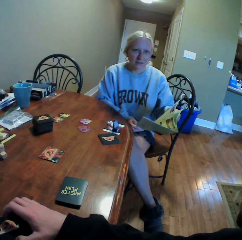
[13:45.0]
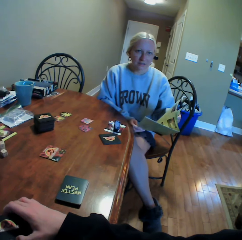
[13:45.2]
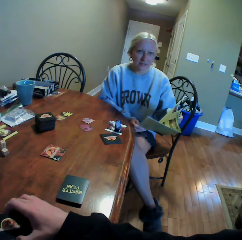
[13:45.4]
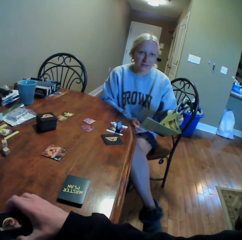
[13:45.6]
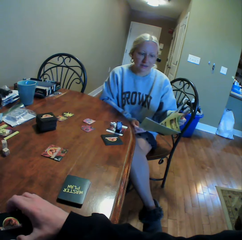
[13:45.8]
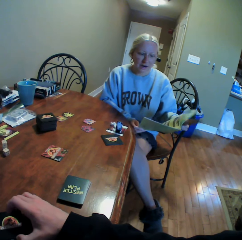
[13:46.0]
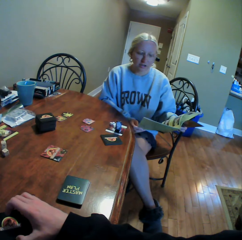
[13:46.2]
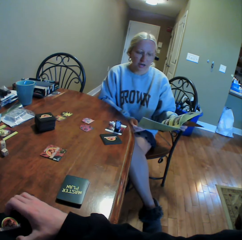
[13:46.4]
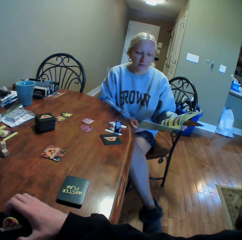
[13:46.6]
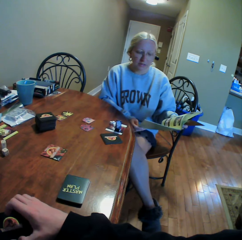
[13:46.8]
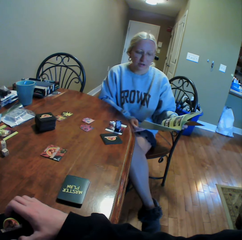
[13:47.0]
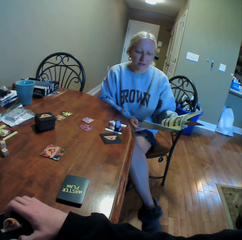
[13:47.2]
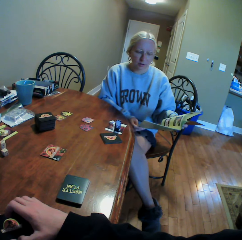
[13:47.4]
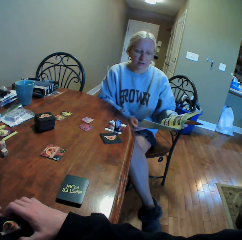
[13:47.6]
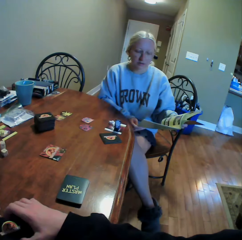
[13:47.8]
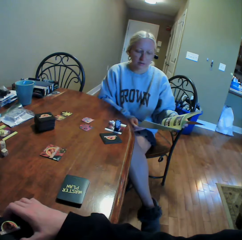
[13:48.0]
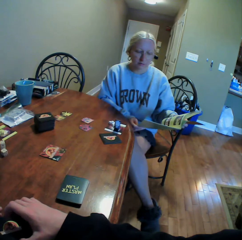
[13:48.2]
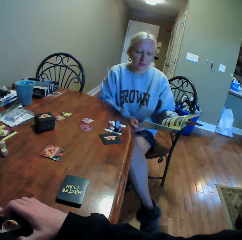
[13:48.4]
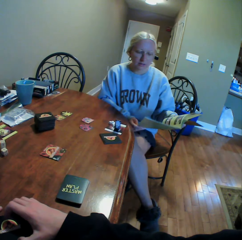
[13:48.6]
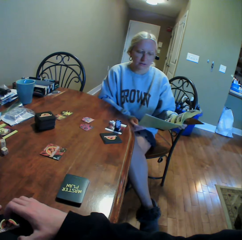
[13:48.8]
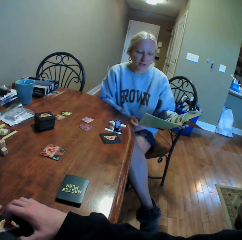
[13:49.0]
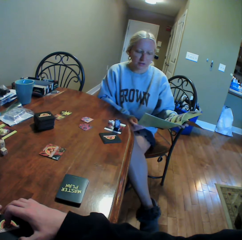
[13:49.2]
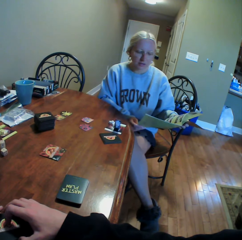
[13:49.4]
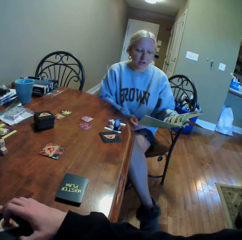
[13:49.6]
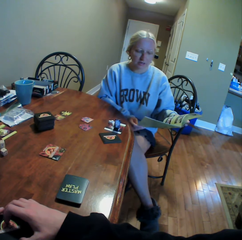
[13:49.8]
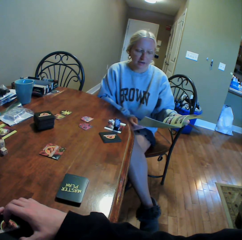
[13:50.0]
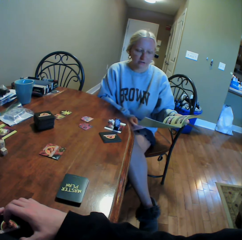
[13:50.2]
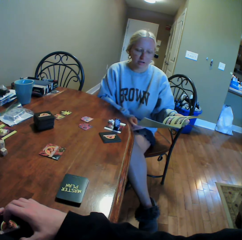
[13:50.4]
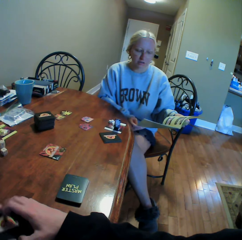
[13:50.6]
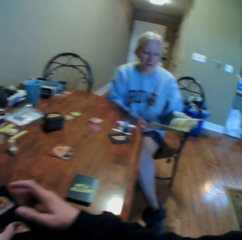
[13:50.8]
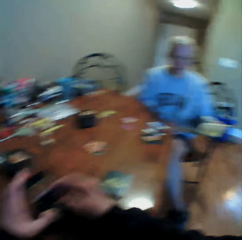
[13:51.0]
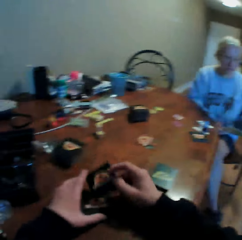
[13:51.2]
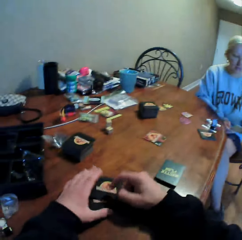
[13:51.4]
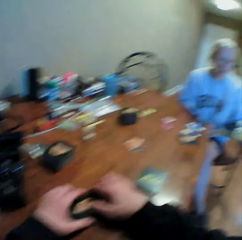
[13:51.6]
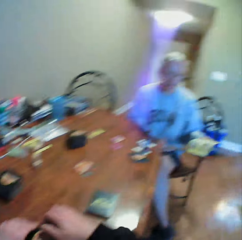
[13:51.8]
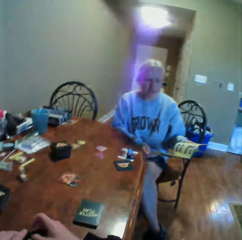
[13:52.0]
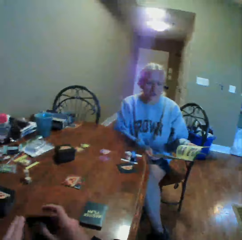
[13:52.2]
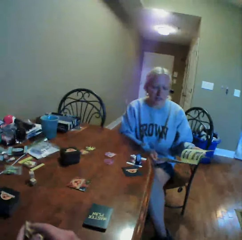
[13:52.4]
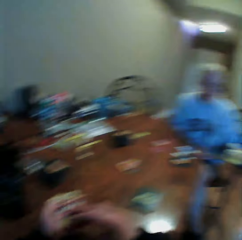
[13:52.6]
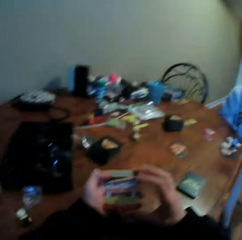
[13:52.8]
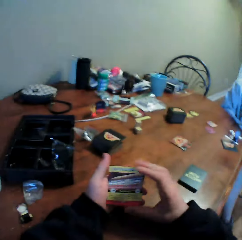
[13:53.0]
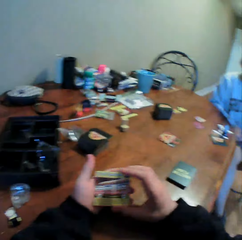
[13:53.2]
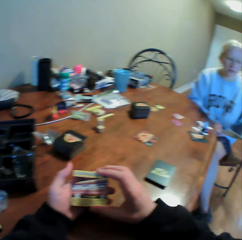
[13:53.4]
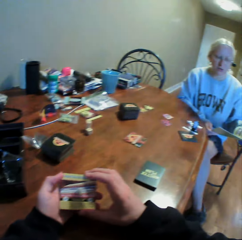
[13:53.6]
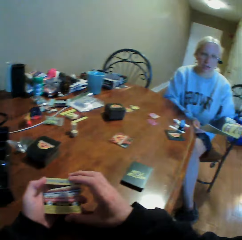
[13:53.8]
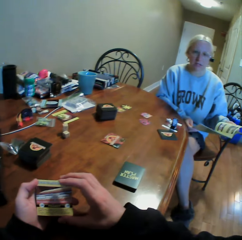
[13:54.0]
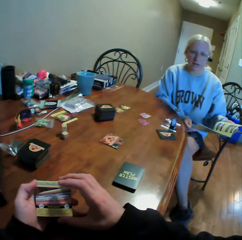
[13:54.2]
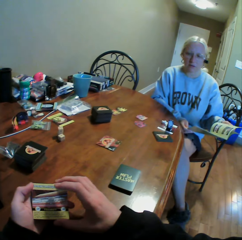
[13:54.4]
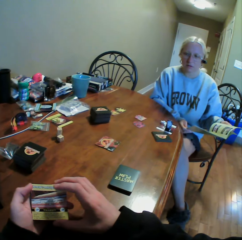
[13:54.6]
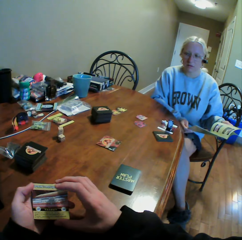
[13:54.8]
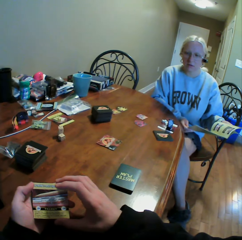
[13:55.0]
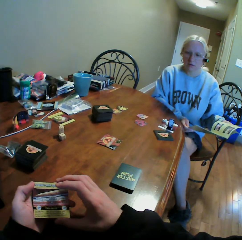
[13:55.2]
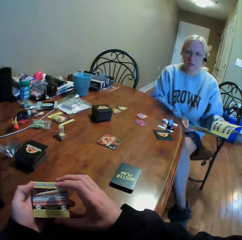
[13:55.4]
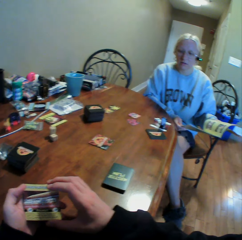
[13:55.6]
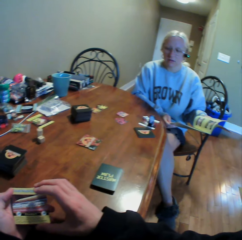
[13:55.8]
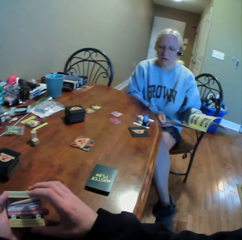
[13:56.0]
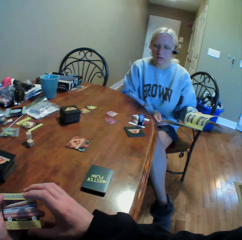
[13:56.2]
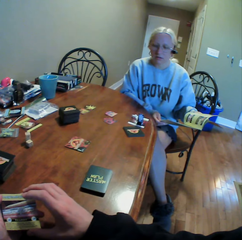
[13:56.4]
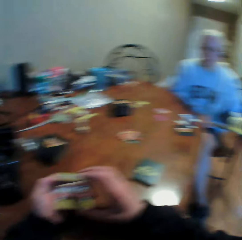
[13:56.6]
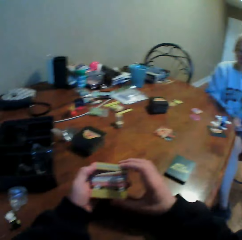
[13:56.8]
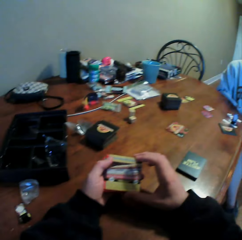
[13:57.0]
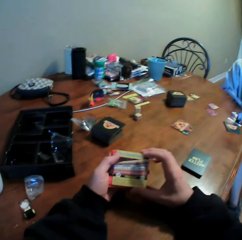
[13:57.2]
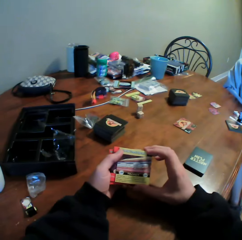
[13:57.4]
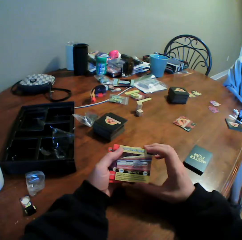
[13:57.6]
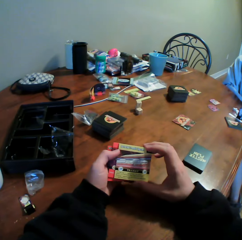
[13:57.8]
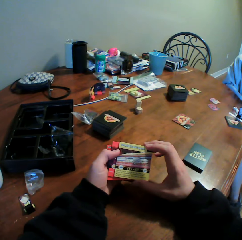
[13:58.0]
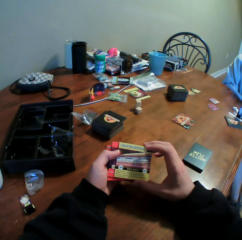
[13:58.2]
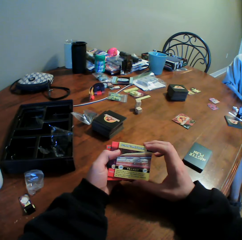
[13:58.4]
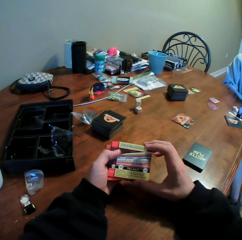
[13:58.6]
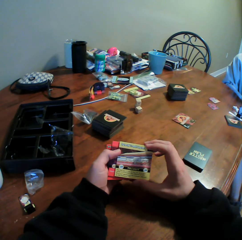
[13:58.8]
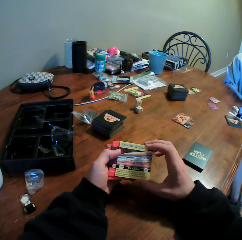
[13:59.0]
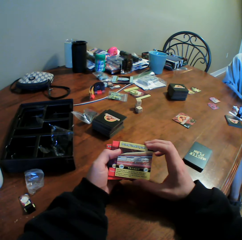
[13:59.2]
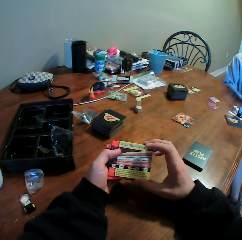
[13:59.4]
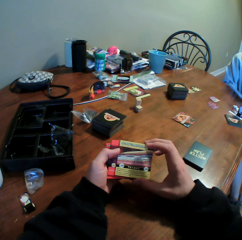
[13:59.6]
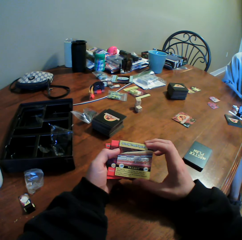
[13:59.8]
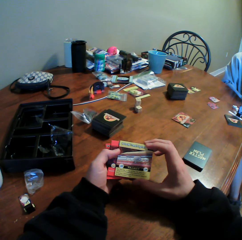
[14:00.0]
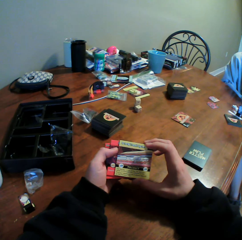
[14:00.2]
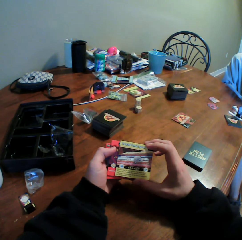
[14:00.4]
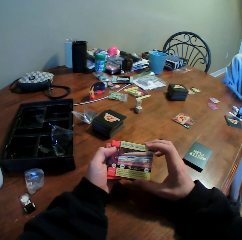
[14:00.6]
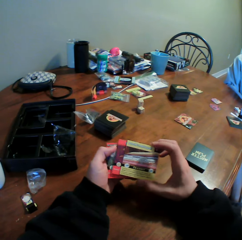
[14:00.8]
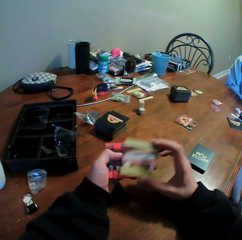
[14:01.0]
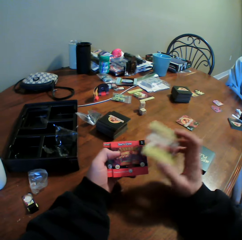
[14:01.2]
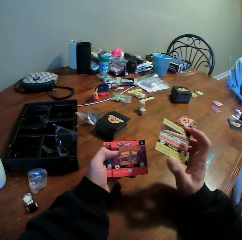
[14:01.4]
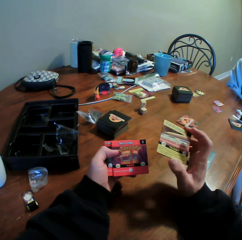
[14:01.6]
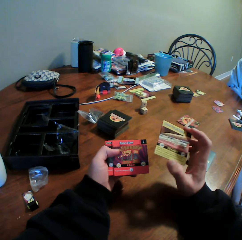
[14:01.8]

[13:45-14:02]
The camera wearer looks around the table. He moves the cards in his hands. He holds the cards. He stares at a person. He stares at the cards in his hands.

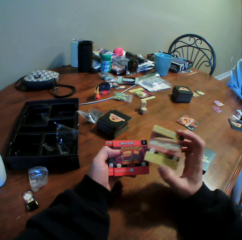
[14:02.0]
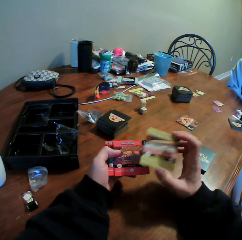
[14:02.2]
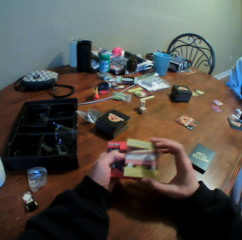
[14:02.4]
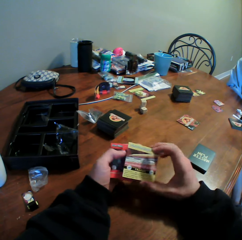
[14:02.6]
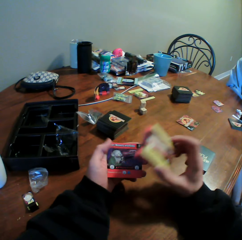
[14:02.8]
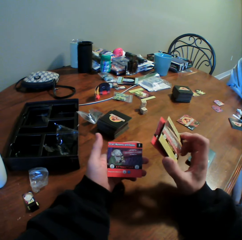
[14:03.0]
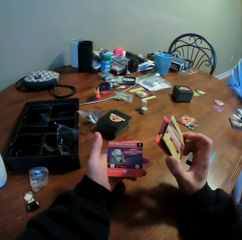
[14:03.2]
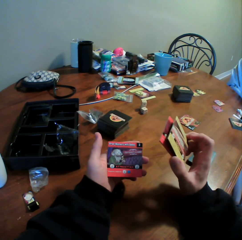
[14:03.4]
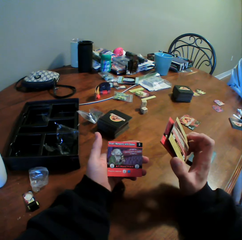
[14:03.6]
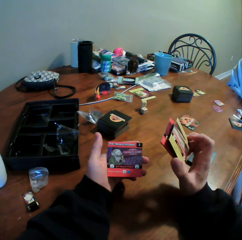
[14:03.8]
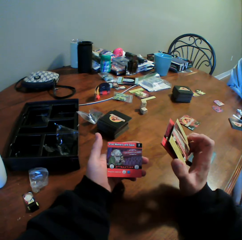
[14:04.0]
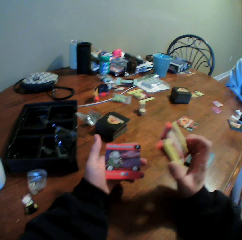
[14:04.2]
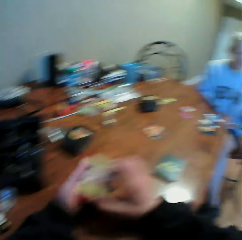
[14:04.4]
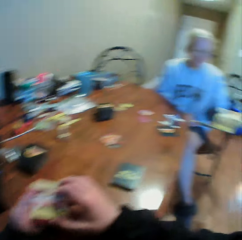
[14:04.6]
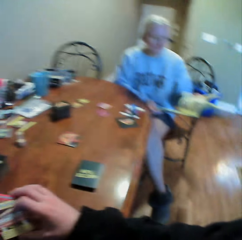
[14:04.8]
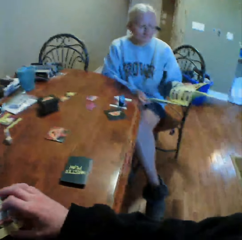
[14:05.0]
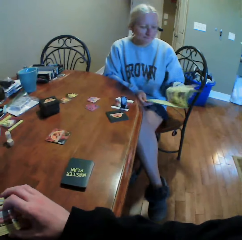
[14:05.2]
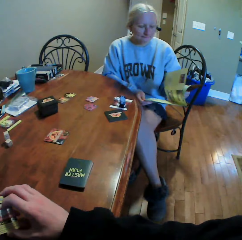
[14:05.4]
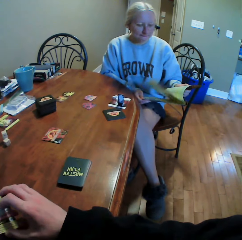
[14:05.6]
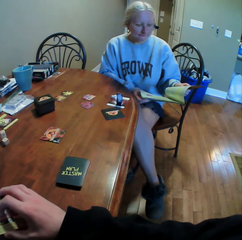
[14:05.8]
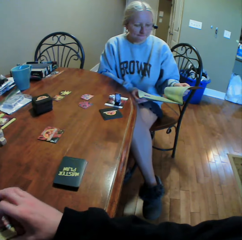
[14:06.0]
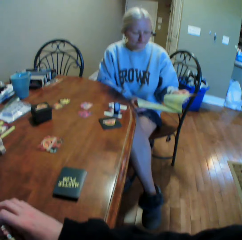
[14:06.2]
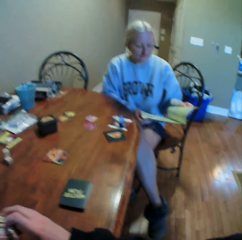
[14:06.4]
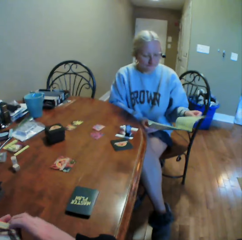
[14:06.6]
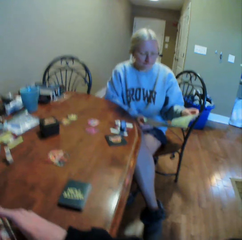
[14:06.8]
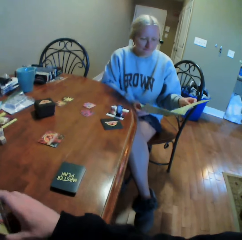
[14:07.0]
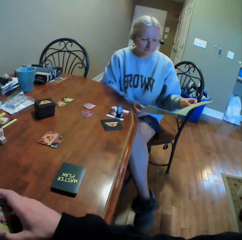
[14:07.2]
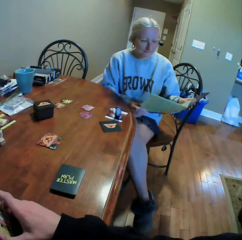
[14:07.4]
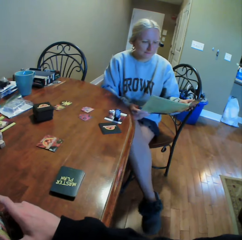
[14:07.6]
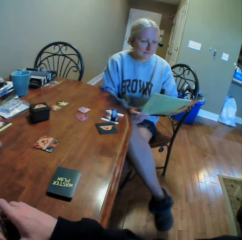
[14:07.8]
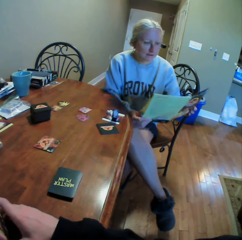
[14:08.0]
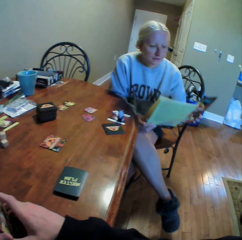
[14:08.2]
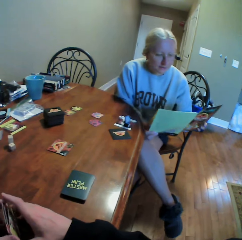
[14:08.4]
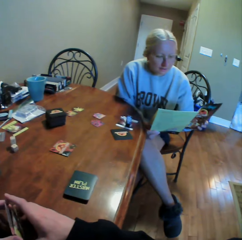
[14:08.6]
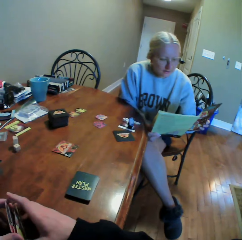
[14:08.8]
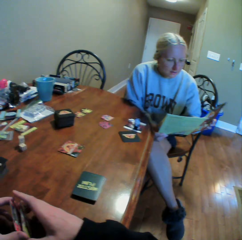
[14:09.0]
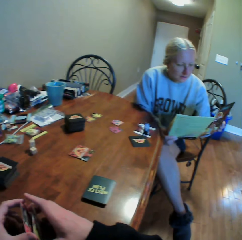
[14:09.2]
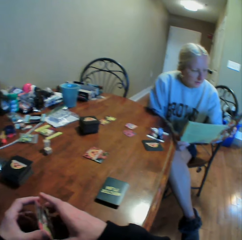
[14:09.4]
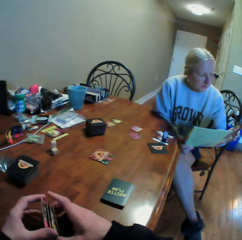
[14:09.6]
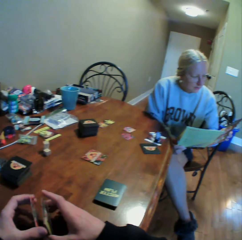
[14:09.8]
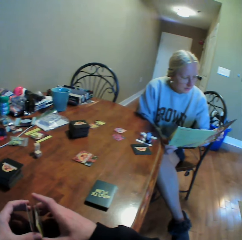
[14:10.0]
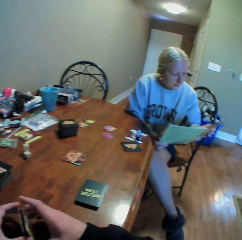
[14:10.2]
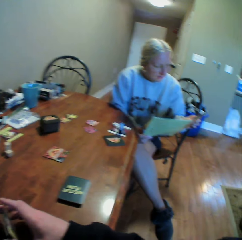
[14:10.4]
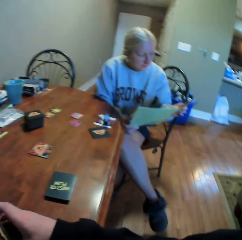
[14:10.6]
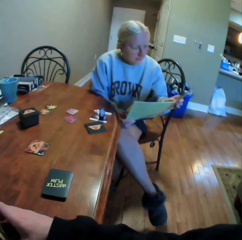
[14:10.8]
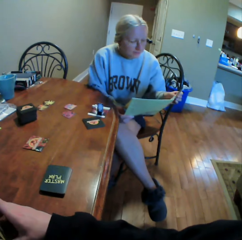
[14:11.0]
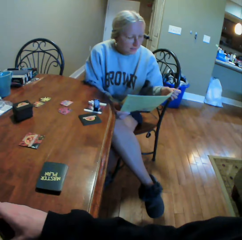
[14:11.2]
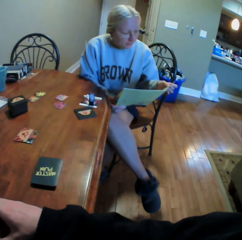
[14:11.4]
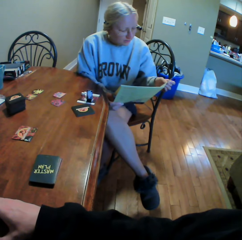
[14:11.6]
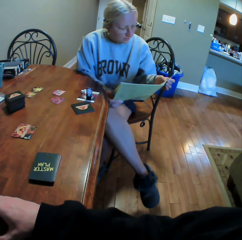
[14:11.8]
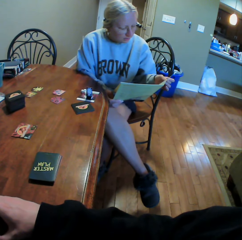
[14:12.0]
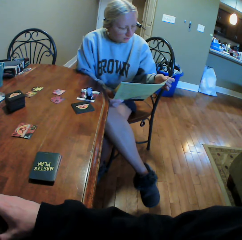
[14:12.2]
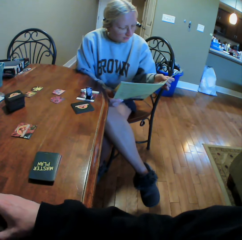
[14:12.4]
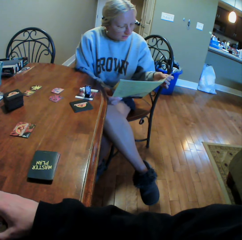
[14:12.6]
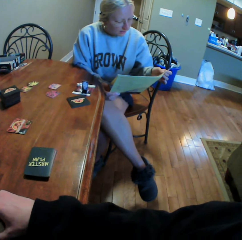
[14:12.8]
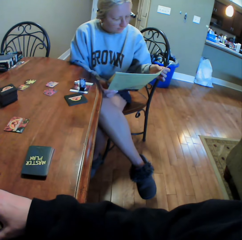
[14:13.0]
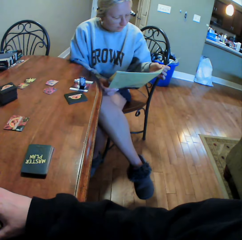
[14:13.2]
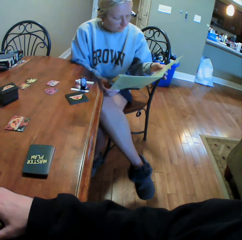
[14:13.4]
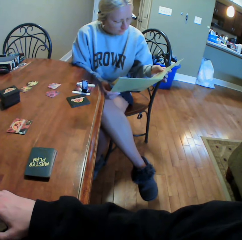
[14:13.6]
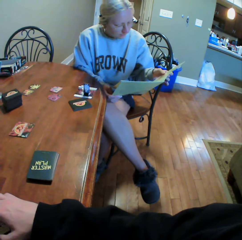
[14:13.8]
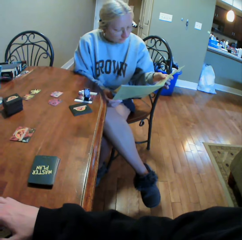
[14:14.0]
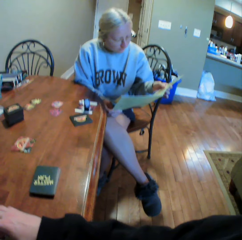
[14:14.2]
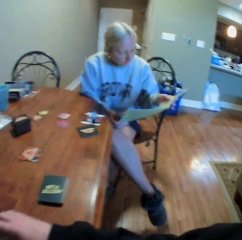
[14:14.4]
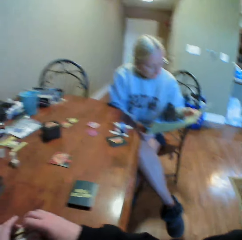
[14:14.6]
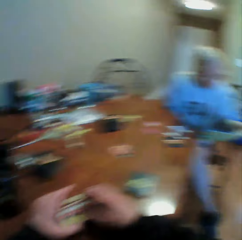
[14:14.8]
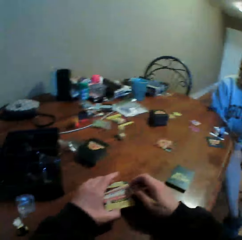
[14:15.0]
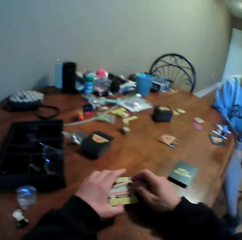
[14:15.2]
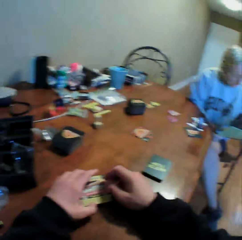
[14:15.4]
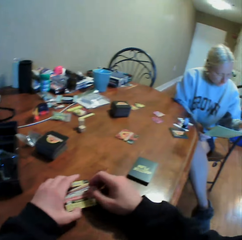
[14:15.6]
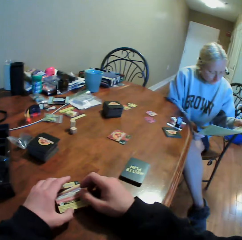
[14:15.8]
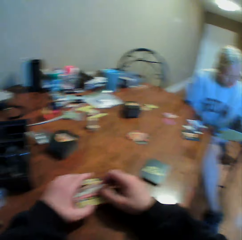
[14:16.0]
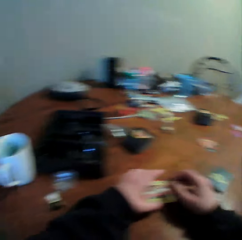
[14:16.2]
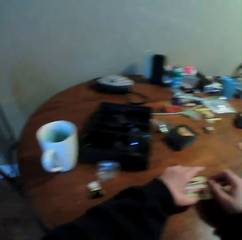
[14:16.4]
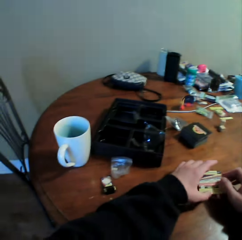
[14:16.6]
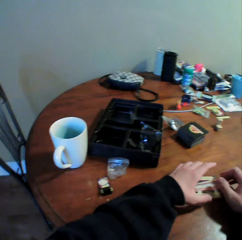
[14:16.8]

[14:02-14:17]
The camera wearer looks around the house. They stare at a person. The person turns pages. The camera wearer interacts with the person. The person reads the manual book. The camera wearer looks around the table.
